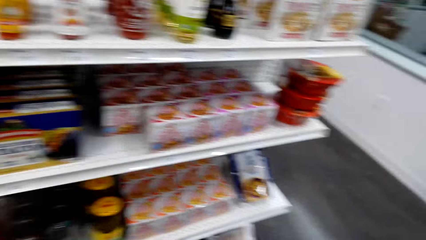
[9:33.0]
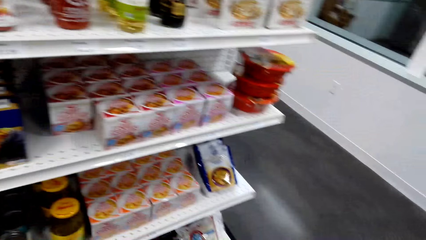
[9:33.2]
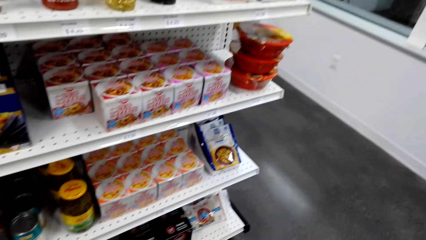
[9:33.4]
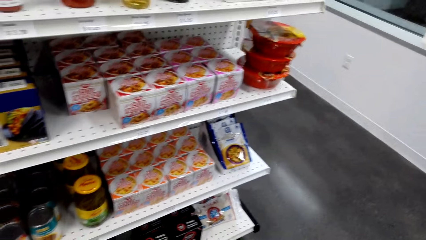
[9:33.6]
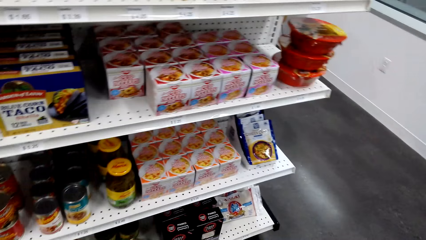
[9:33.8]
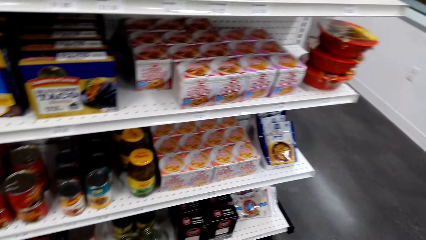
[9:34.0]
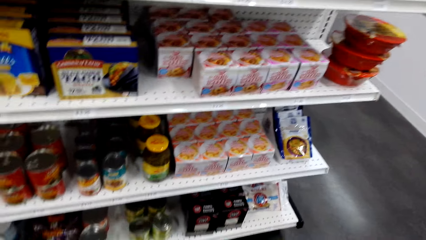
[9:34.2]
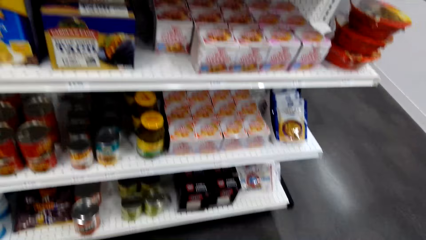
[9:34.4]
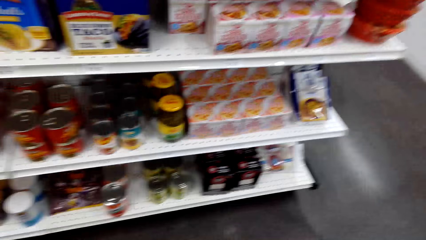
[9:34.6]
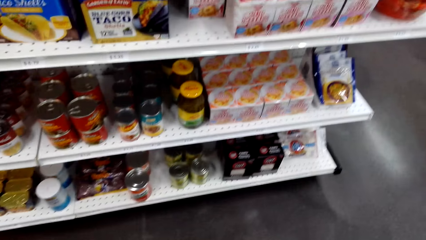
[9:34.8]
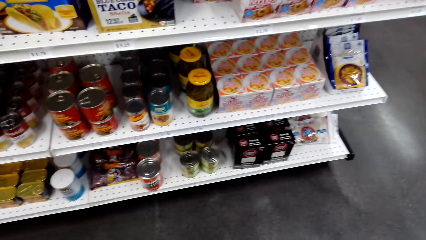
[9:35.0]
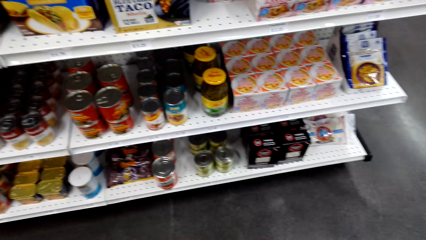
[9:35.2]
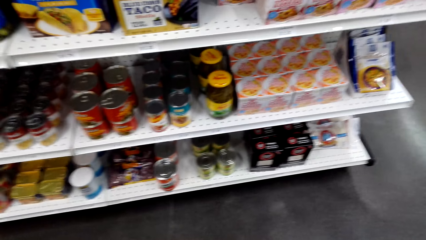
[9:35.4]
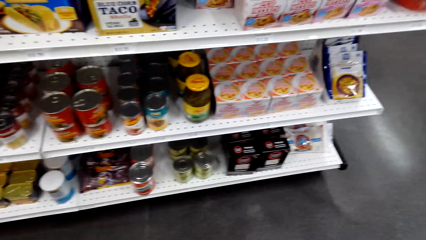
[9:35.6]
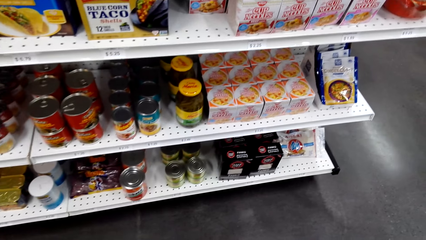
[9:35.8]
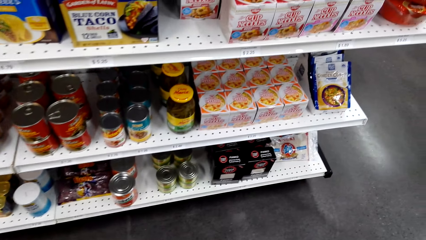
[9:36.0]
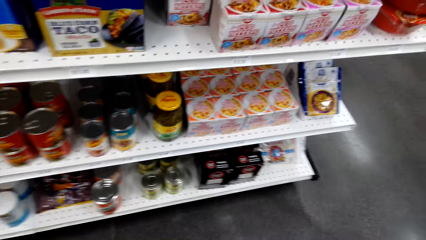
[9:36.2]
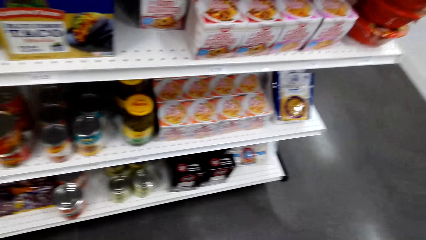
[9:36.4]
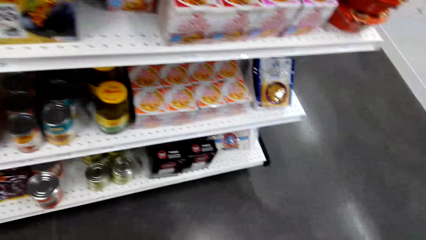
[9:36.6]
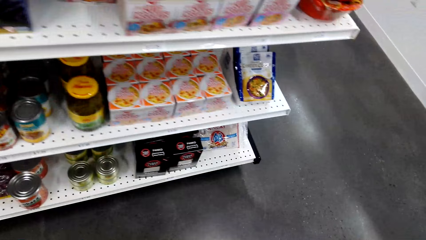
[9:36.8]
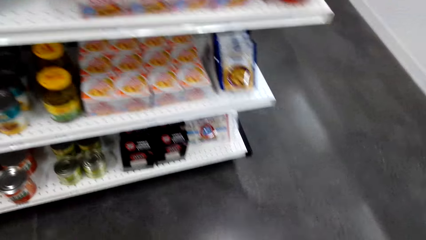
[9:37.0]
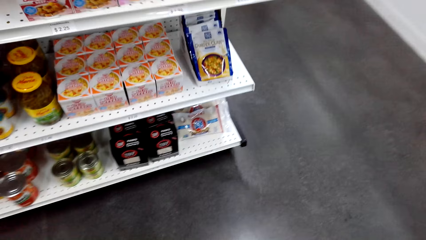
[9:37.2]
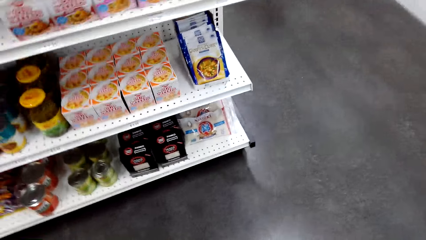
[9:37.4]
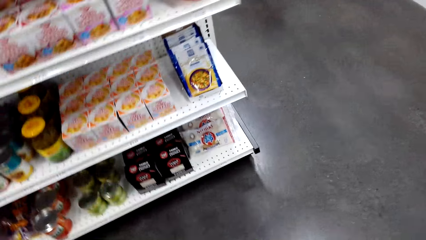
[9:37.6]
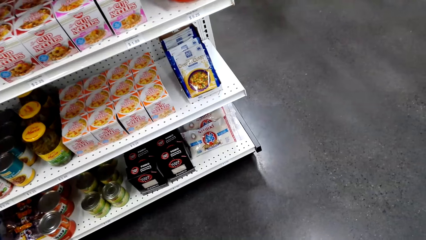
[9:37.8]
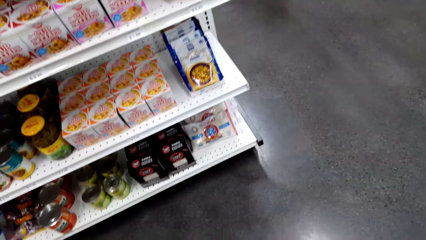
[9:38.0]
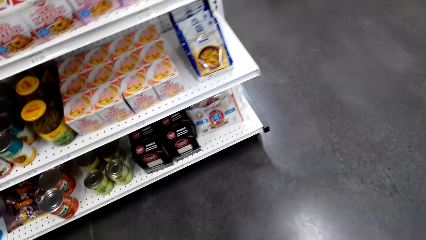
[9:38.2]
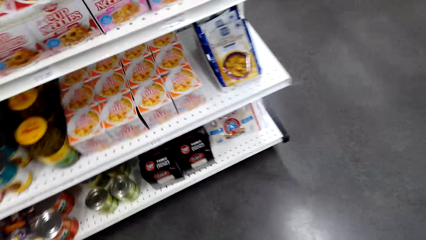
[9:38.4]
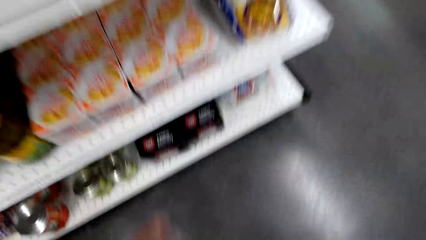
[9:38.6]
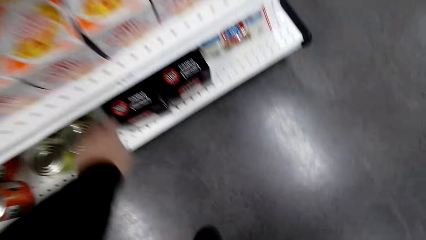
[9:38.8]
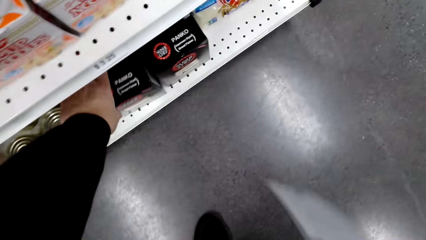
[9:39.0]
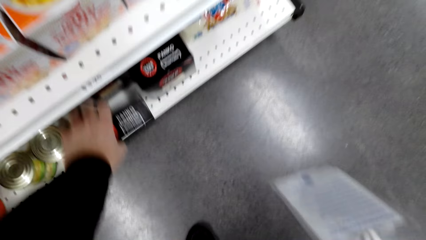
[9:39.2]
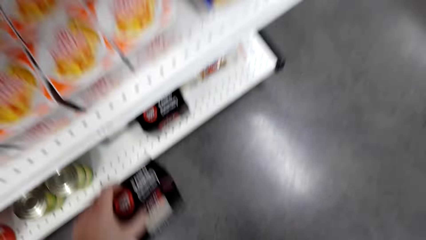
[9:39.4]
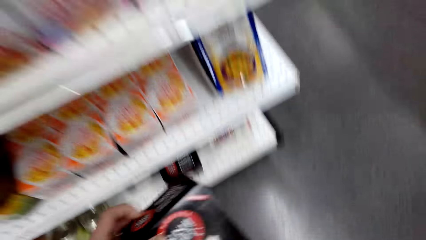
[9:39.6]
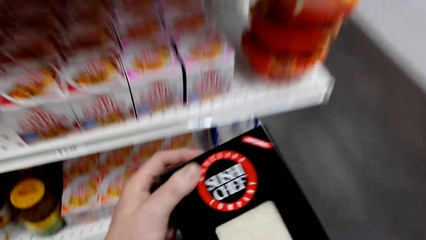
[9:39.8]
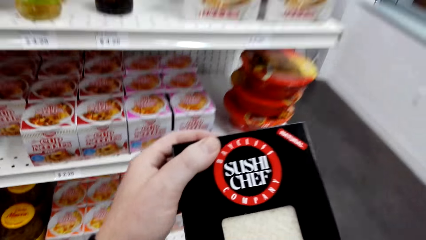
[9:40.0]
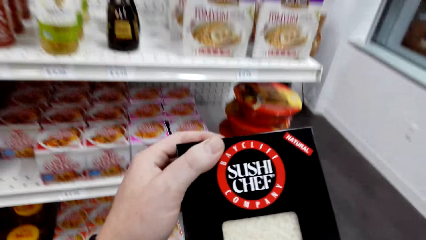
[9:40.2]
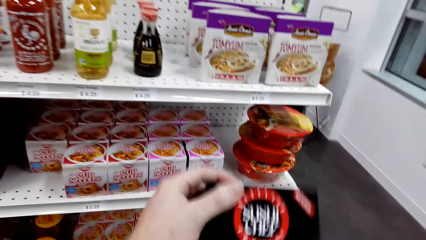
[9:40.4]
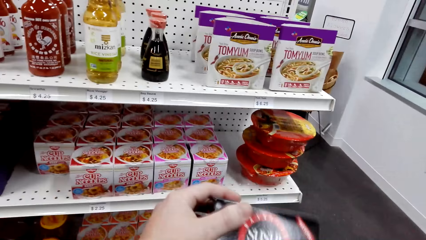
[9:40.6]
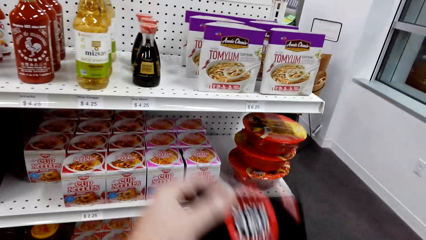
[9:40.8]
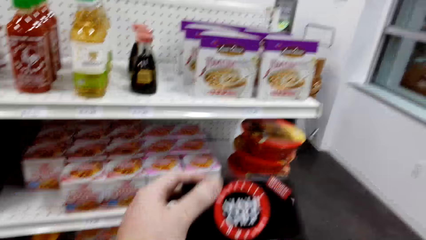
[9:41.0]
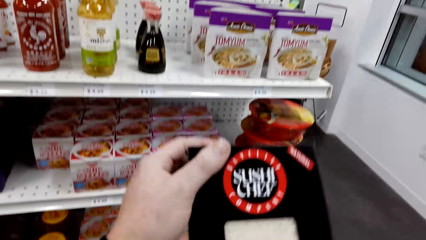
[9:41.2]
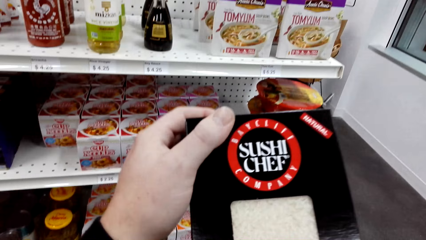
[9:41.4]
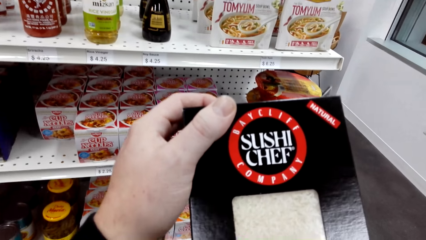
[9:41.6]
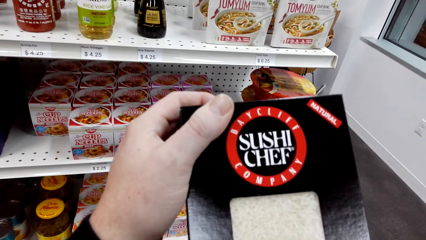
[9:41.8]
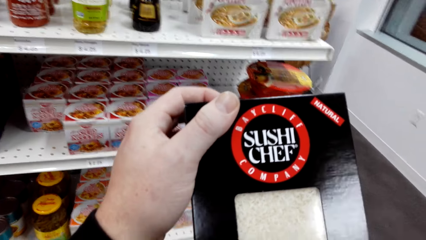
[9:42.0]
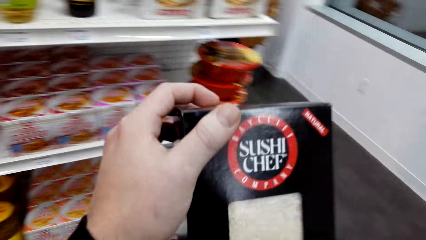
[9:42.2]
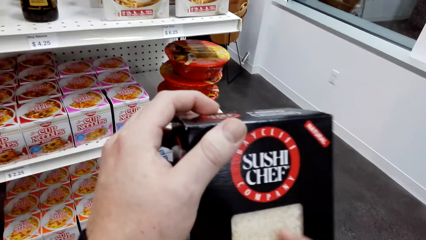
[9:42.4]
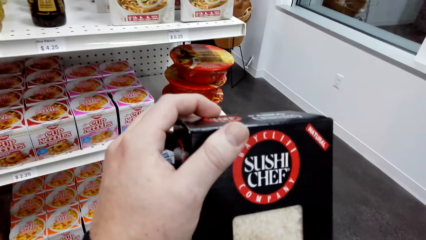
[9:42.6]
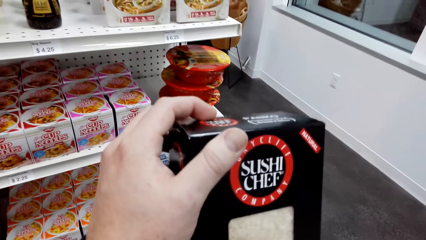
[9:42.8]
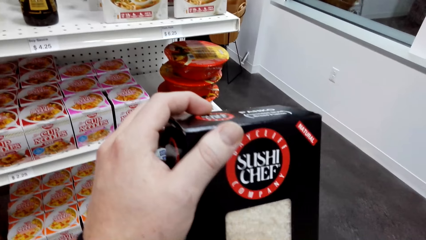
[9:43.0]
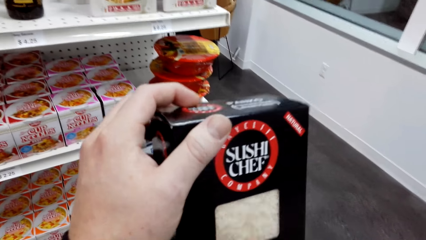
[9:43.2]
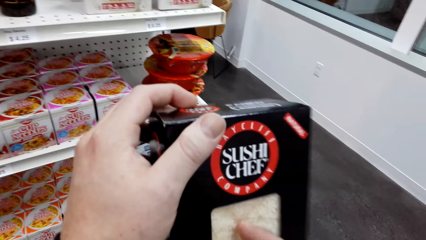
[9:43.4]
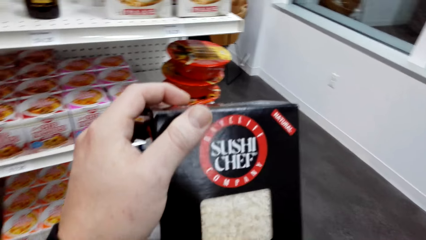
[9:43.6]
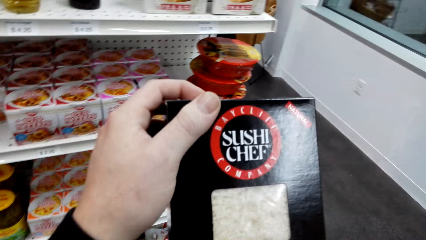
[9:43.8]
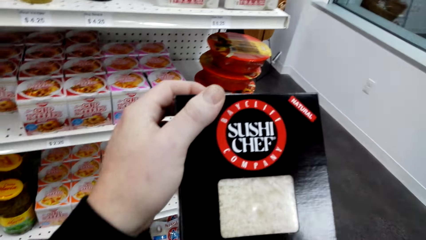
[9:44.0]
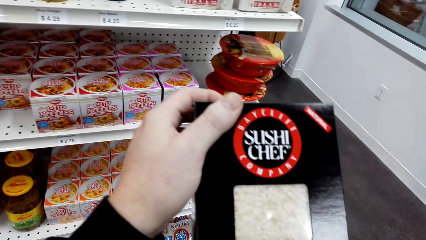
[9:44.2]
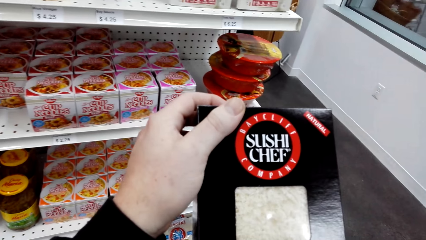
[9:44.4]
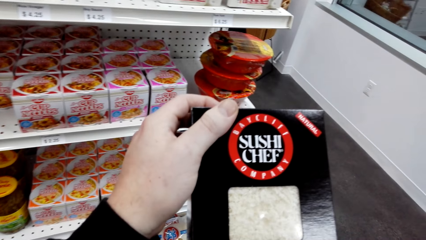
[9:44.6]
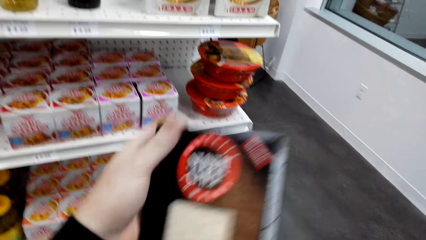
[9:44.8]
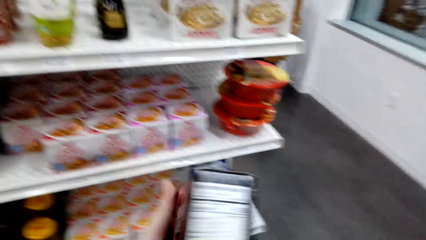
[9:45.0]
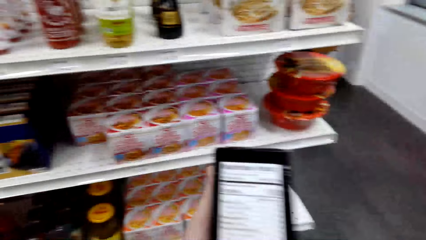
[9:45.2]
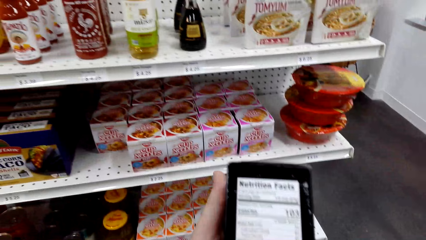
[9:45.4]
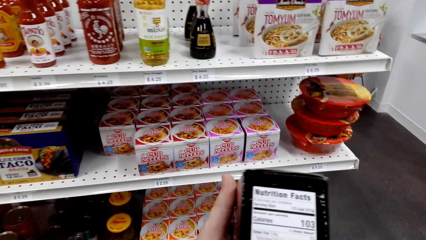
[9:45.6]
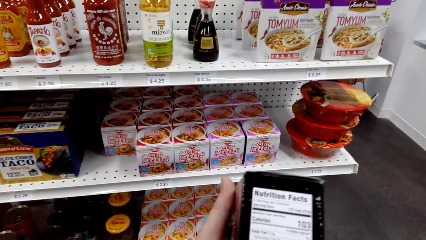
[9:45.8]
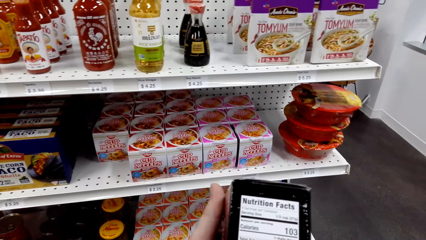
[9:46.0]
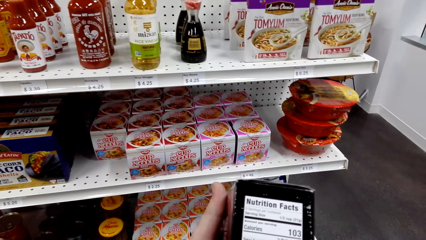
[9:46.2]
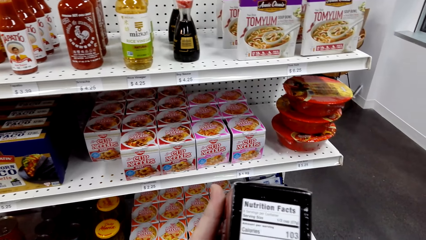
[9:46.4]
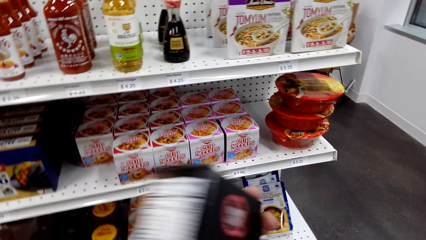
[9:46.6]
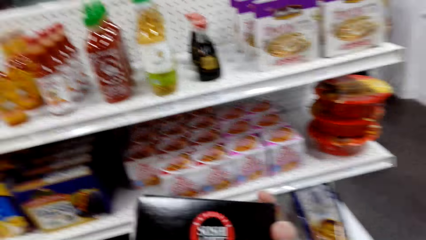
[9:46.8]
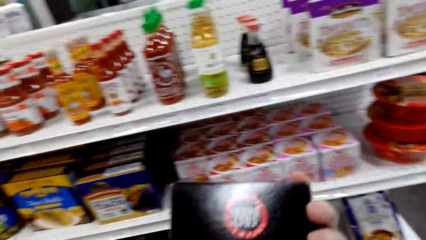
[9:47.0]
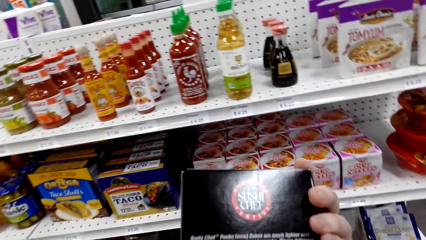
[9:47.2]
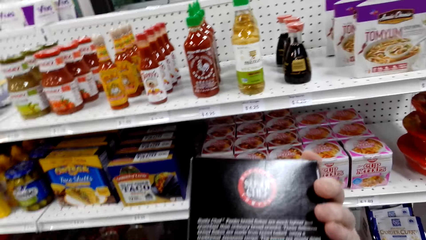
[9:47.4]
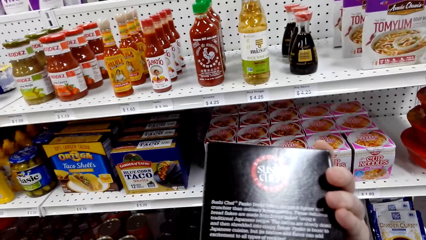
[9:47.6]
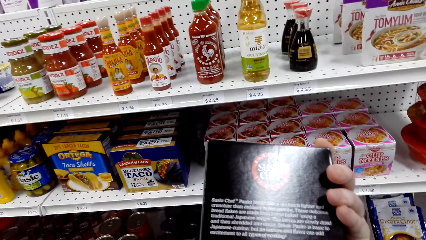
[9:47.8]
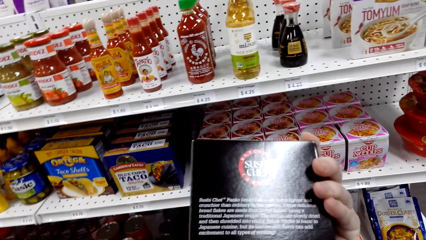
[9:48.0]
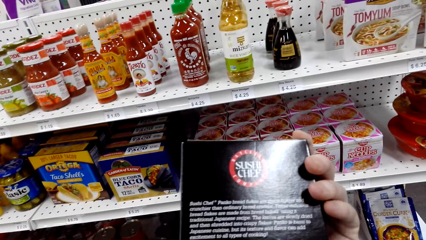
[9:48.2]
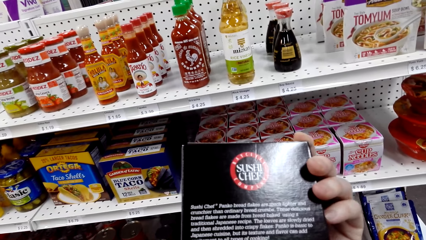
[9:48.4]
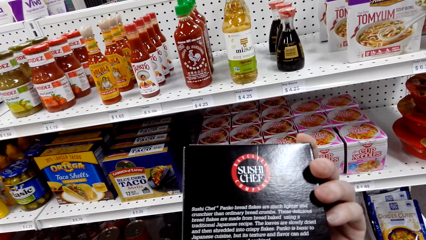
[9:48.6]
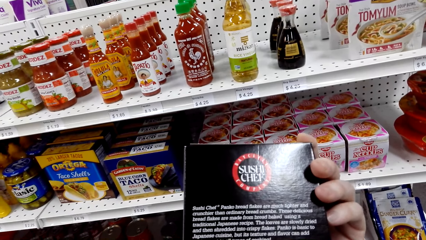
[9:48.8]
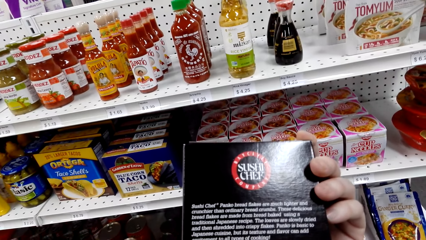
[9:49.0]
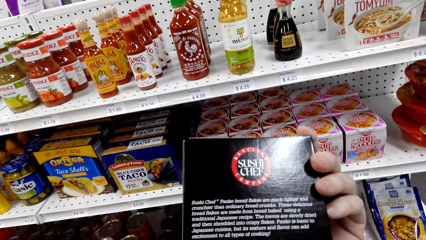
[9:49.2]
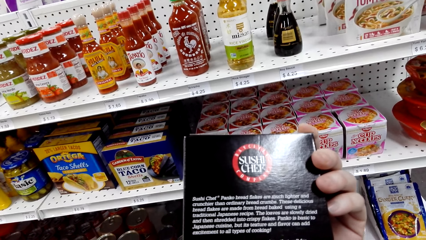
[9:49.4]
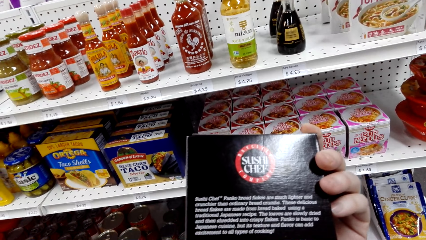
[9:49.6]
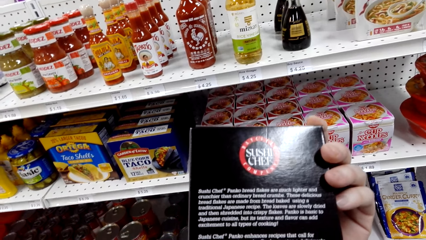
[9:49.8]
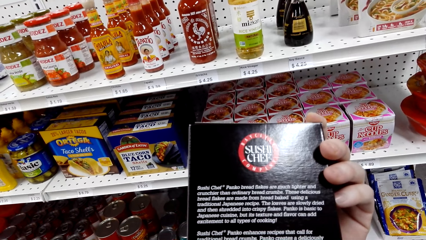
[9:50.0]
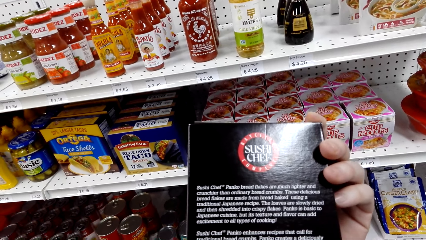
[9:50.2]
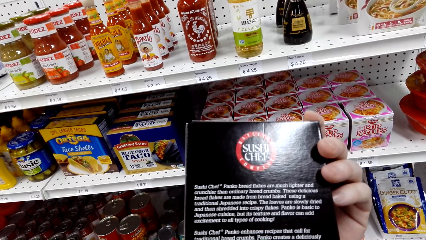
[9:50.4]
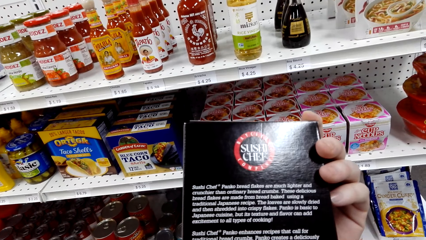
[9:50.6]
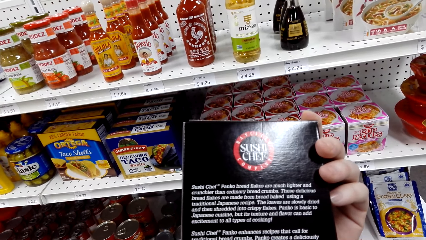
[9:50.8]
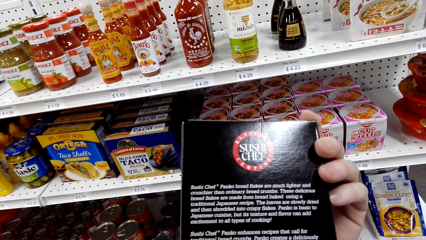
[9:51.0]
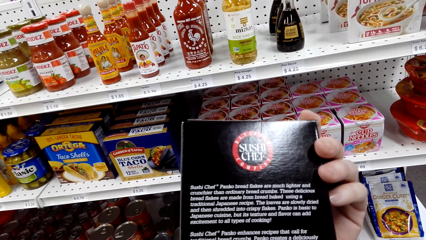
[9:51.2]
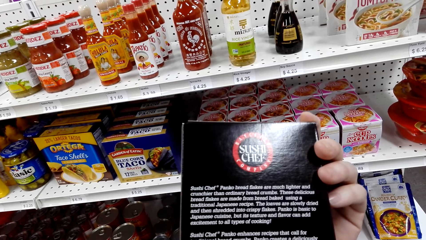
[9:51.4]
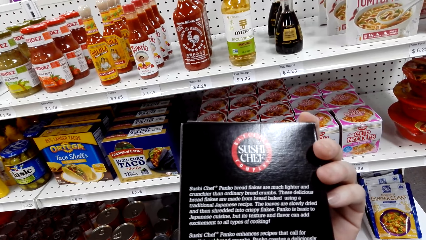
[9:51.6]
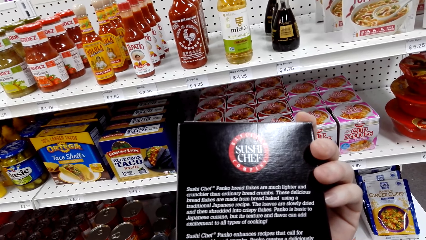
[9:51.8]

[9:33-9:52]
The camera wearer stops. They look at the items on the shelf. They pick a box from the shelf. They shake the box. They hold the box. They check the box.
